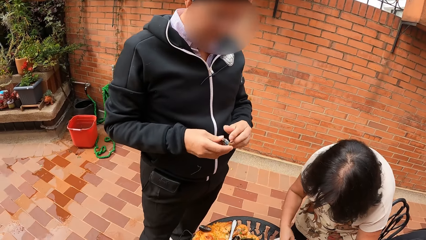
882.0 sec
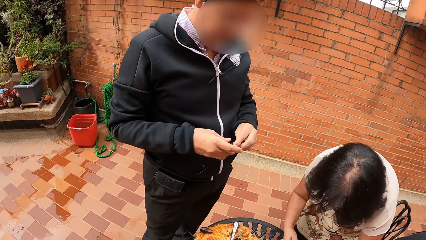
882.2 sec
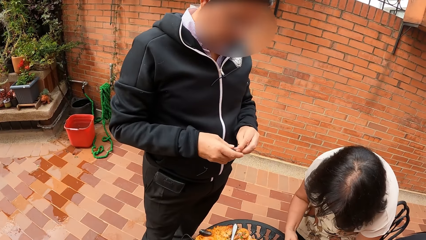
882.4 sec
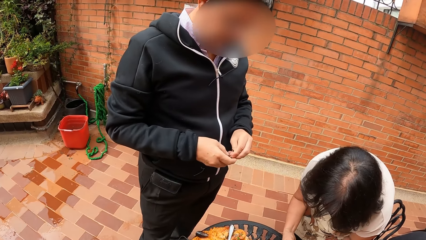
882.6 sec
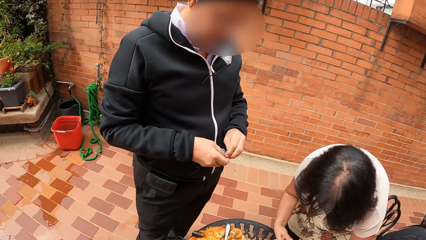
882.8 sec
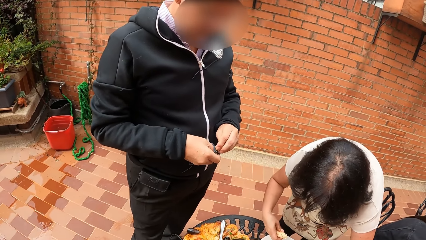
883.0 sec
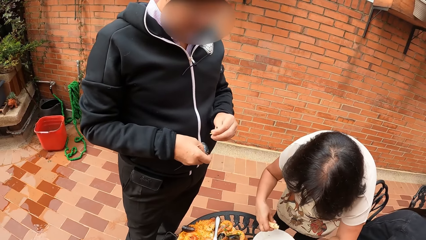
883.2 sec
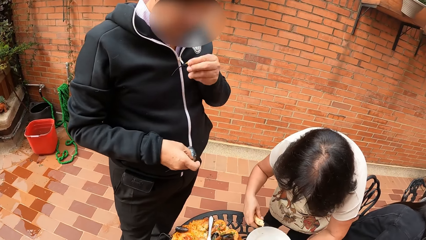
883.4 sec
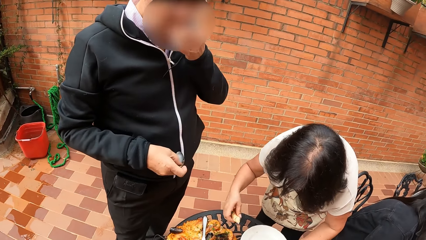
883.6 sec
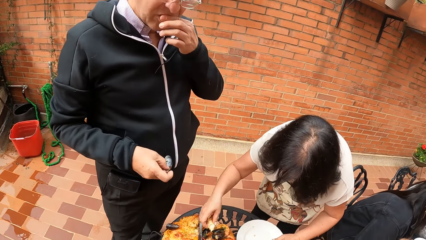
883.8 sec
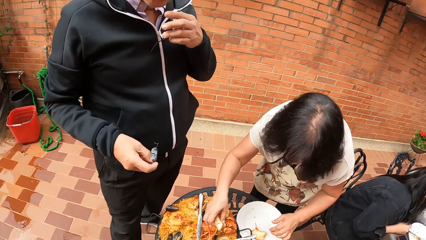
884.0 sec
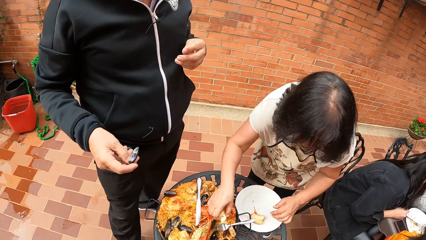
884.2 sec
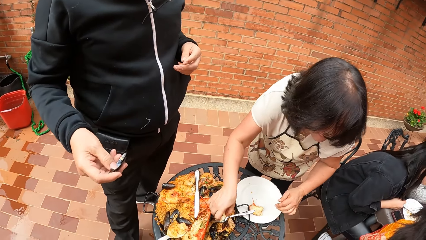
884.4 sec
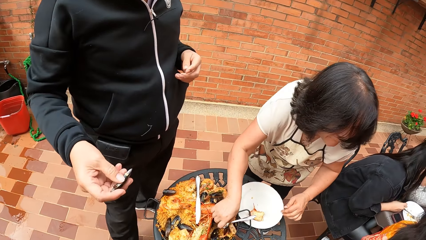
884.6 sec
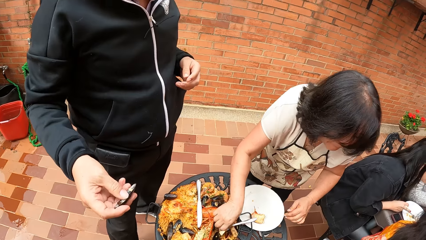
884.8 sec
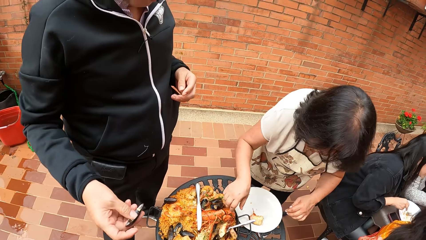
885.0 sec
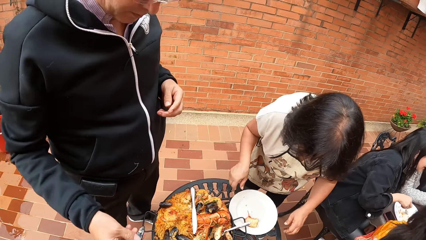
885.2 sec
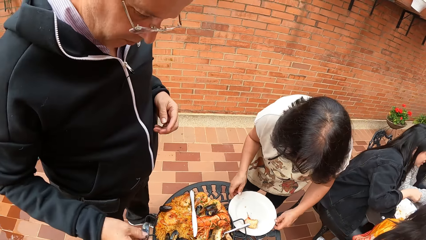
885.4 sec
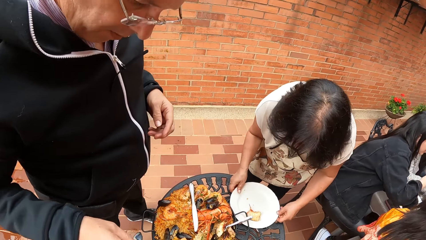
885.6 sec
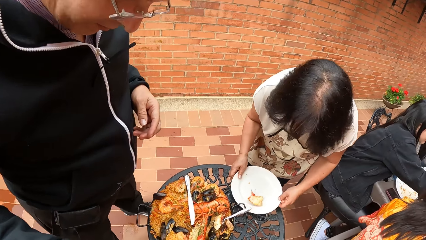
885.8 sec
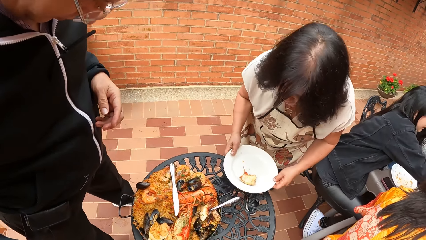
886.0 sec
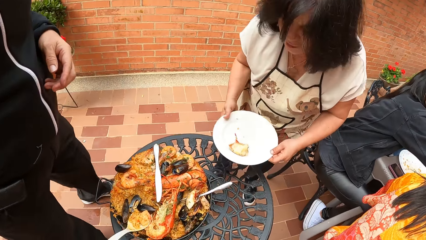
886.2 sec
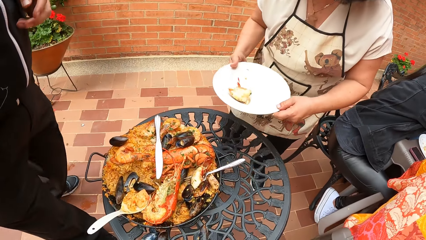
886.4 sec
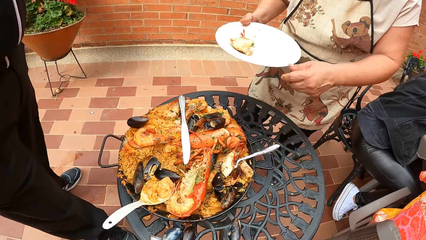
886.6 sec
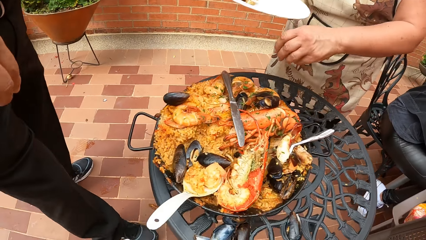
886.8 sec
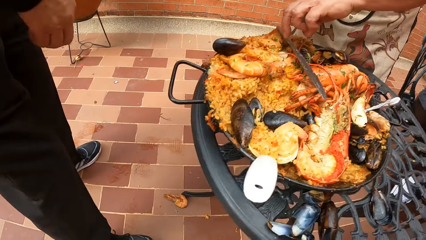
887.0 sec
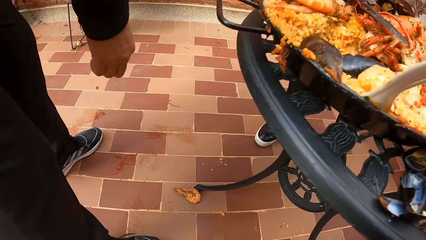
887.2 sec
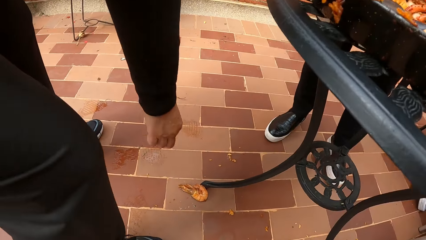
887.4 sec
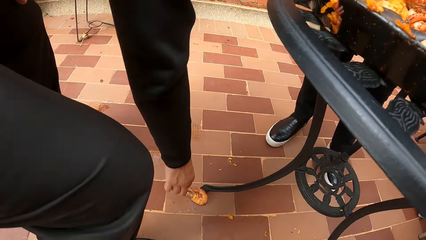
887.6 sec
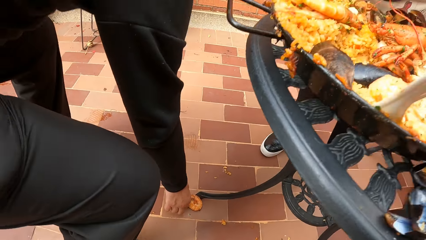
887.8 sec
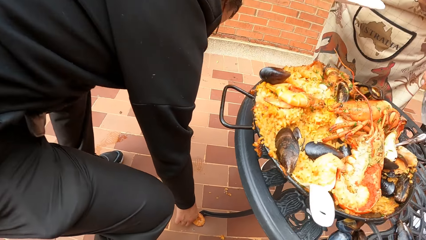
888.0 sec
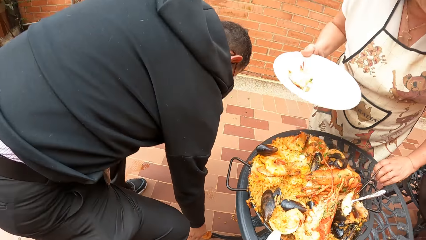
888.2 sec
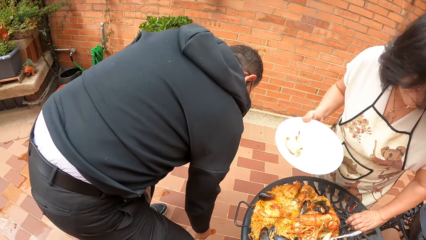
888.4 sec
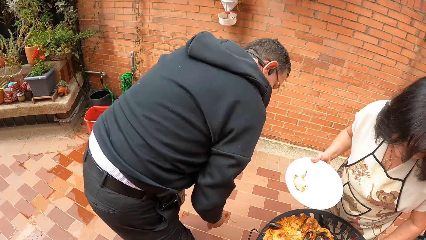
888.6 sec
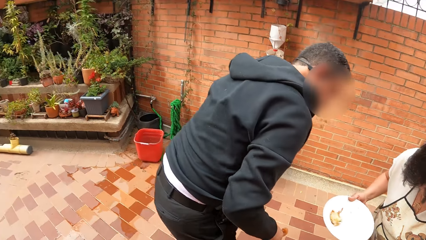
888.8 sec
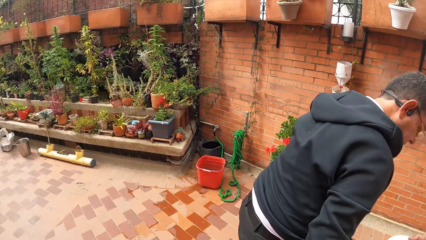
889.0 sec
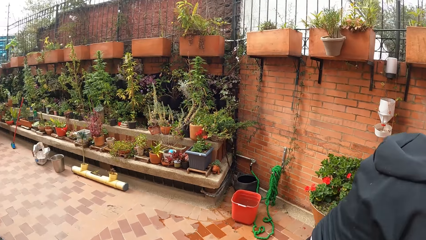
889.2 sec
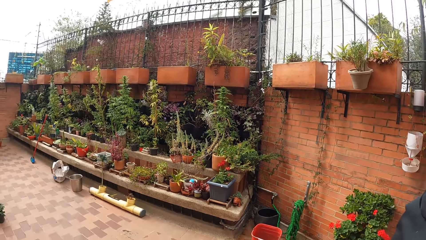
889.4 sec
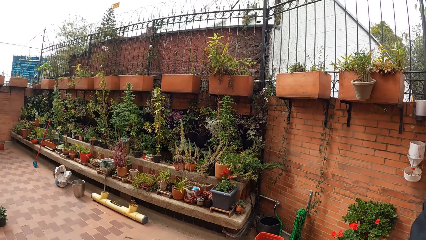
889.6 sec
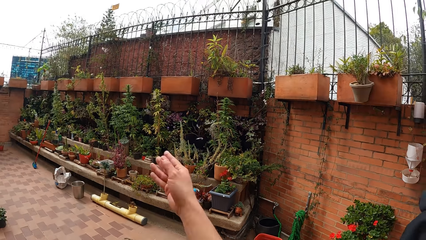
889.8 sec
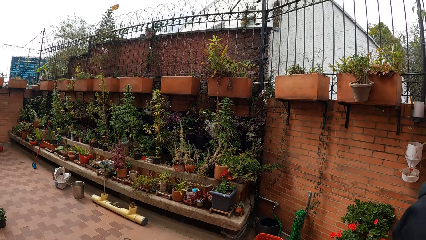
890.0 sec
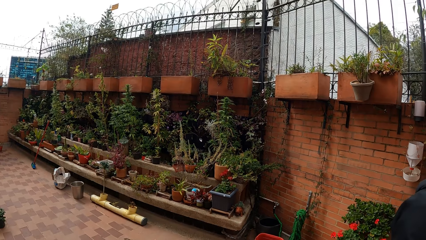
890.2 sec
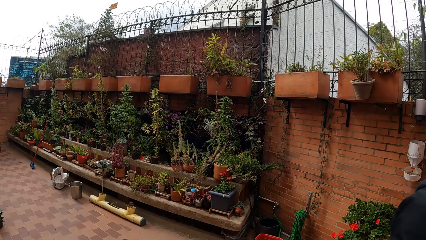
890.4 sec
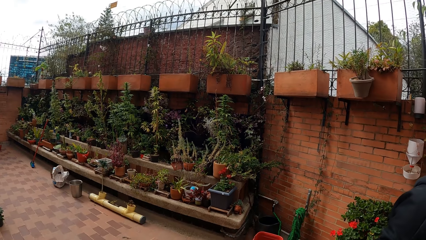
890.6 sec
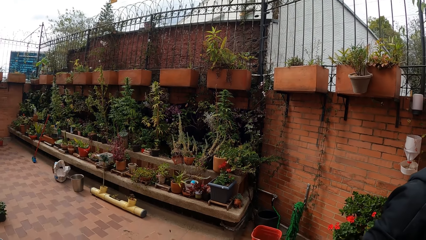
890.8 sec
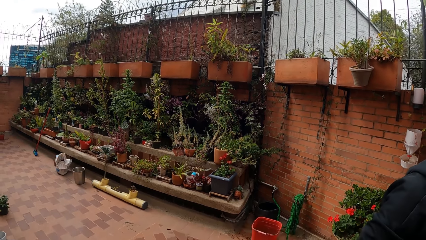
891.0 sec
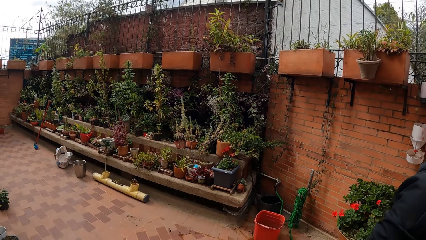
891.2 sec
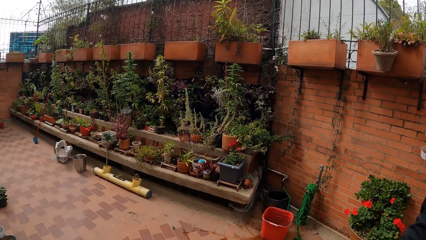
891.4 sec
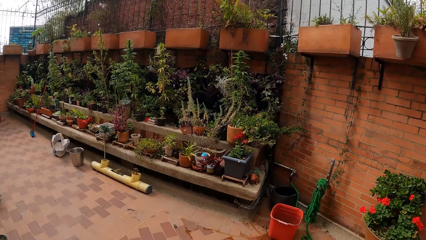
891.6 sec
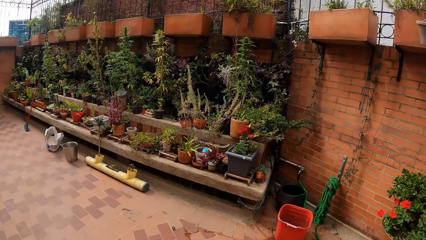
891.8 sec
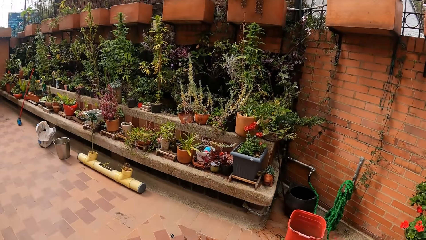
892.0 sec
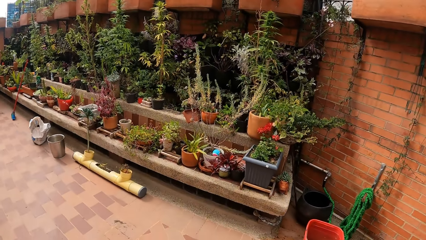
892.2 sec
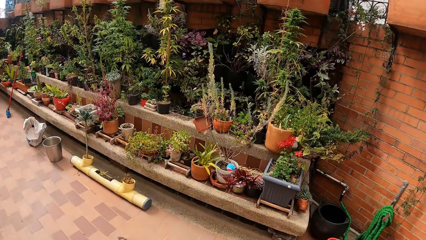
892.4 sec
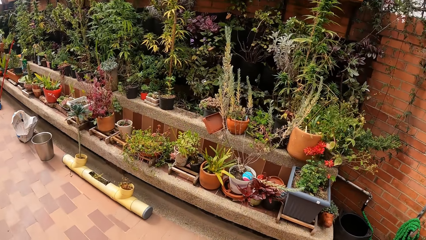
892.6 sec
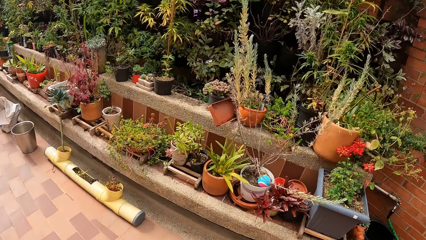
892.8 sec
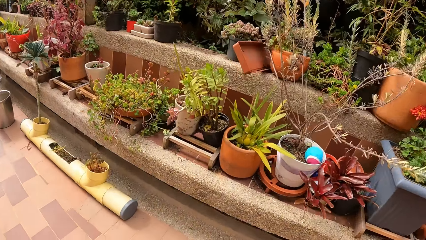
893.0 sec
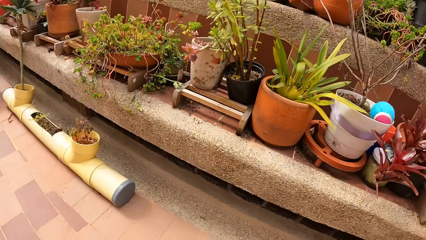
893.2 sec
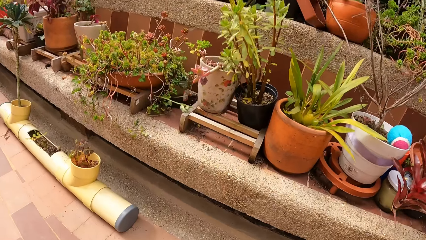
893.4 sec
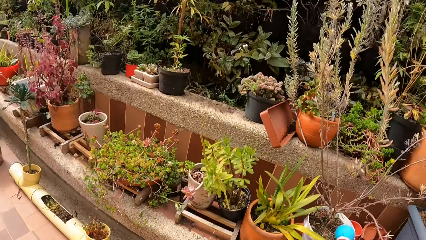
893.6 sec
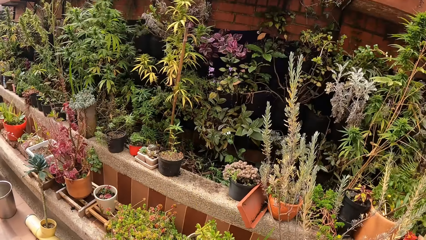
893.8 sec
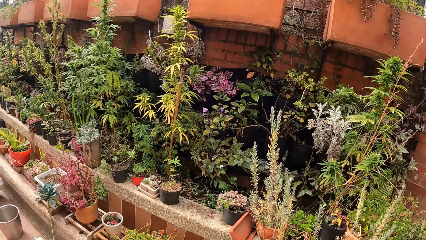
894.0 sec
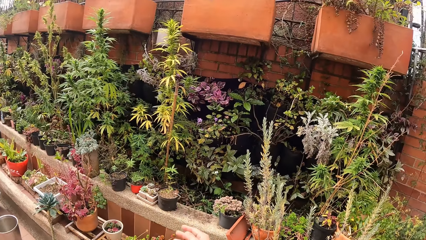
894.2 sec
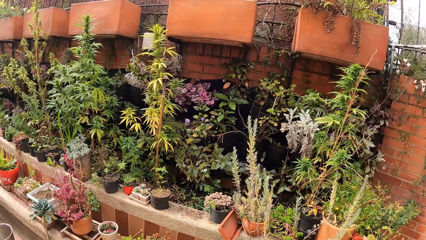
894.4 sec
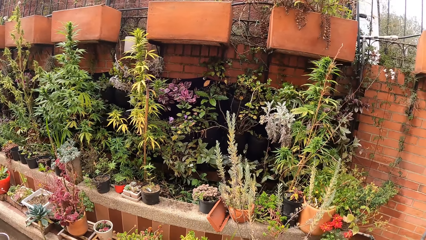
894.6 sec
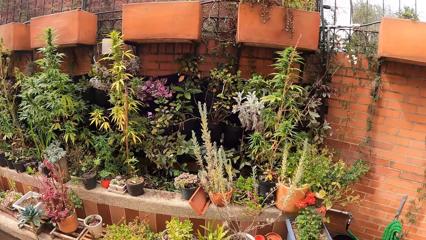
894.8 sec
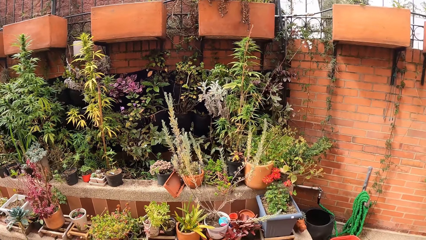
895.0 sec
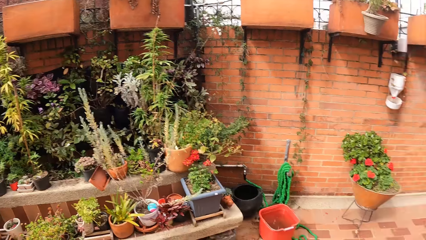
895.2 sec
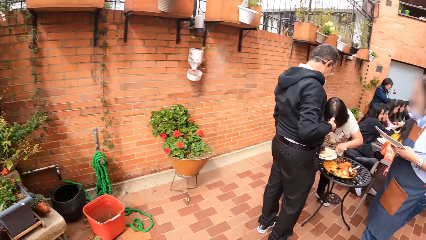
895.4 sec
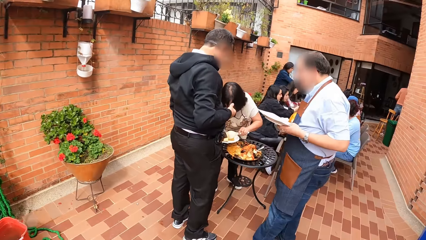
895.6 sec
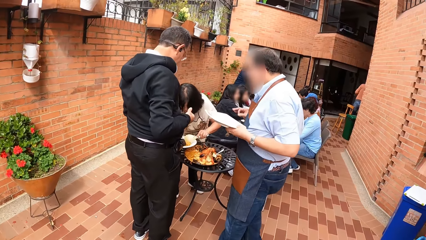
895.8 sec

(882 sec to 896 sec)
The camera wearer picks up something. He throws away some grains and a mussel shell with his right hand. He walks.

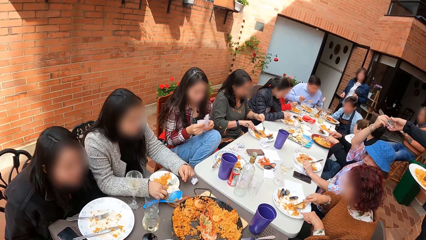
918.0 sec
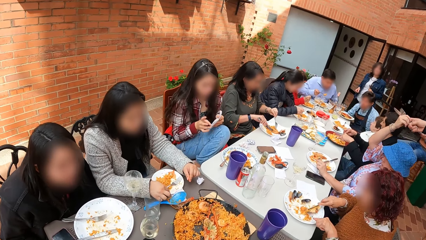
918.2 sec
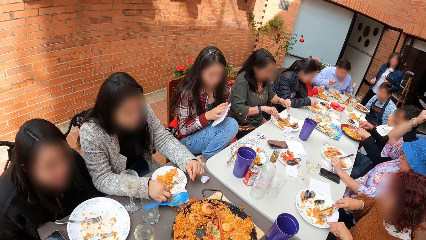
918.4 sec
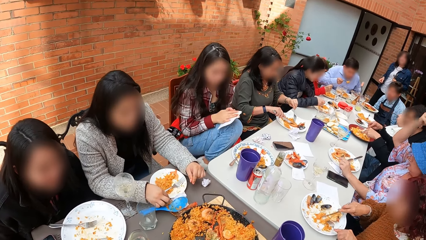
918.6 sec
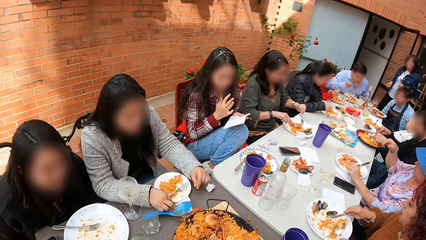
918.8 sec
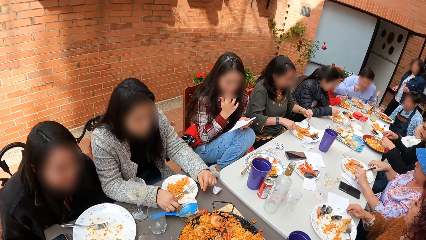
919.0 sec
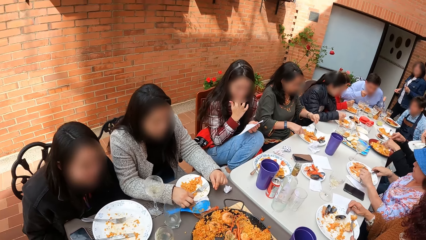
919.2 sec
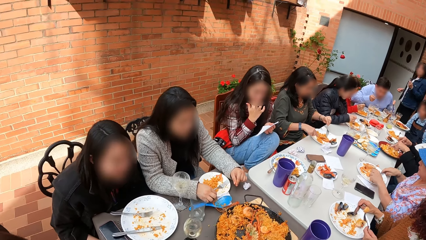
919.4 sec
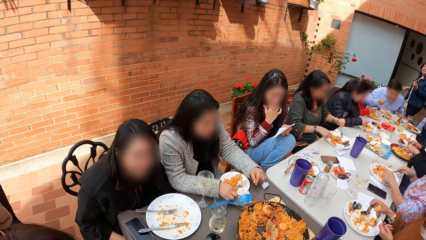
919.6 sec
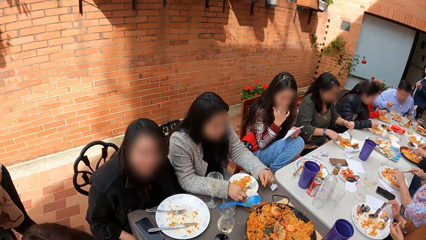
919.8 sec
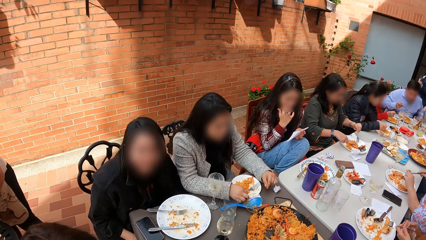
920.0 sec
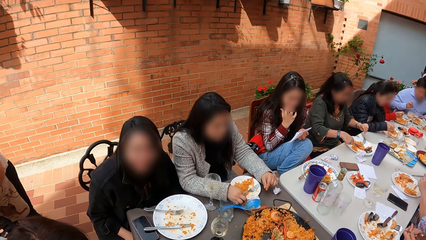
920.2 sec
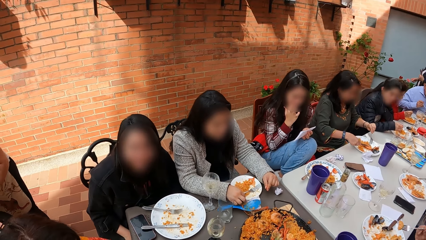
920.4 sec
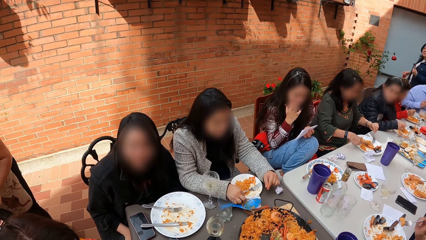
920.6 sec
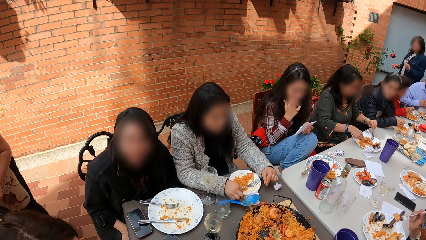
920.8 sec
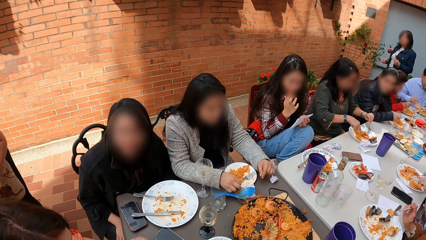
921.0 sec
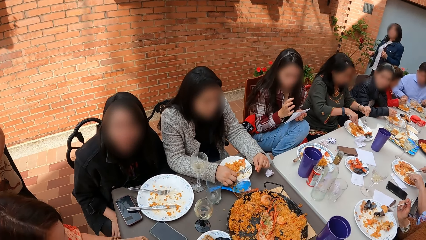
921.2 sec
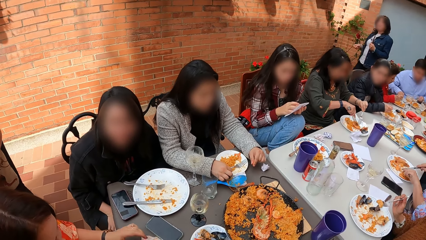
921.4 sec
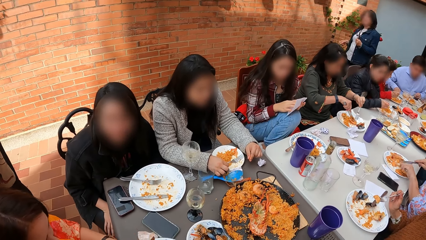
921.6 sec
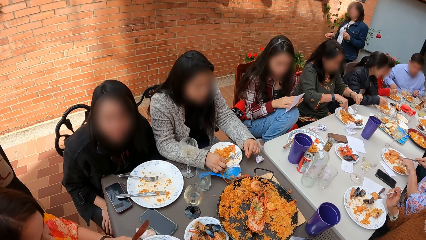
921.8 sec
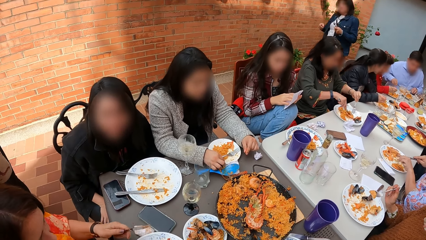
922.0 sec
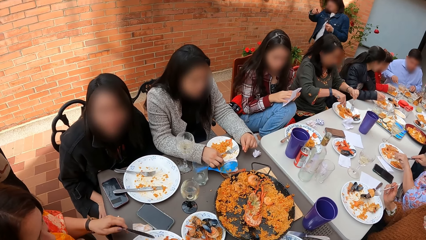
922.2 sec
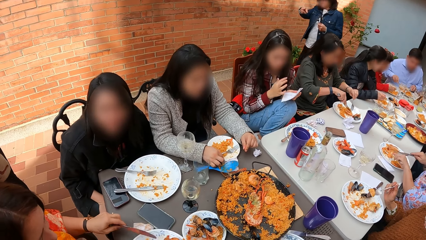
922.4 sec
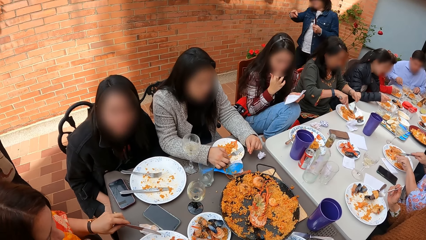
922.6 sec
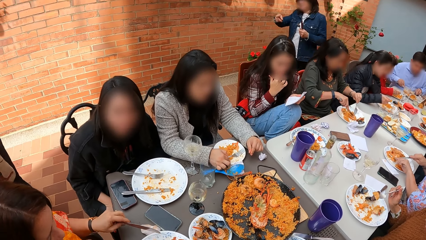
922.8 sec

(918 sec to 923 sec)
The camera wearer interacts with a woman.
